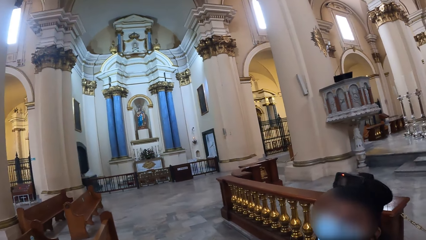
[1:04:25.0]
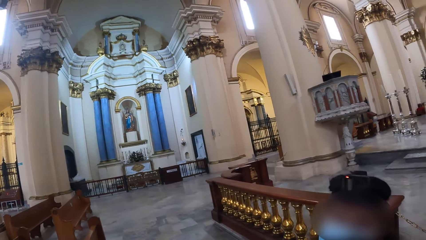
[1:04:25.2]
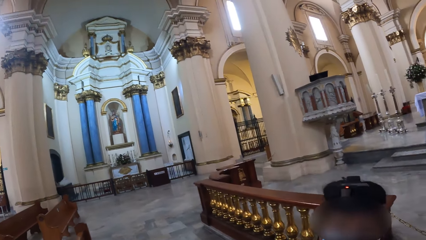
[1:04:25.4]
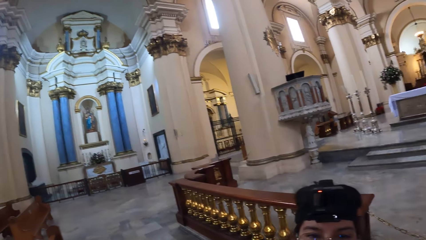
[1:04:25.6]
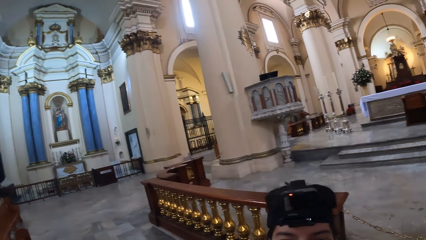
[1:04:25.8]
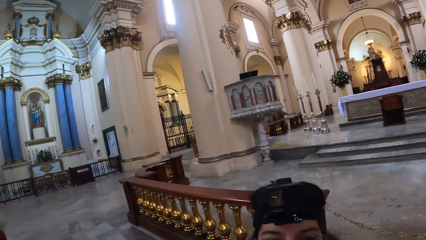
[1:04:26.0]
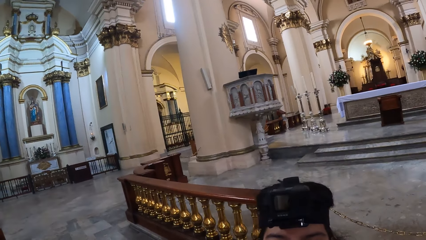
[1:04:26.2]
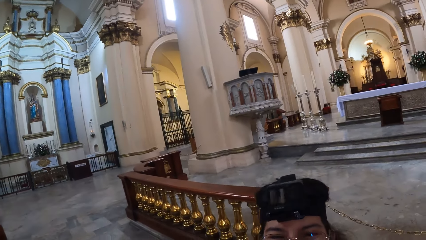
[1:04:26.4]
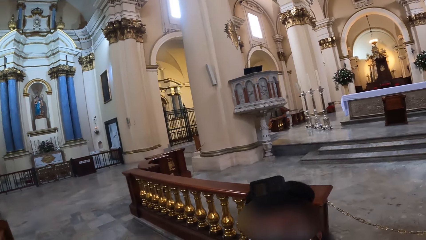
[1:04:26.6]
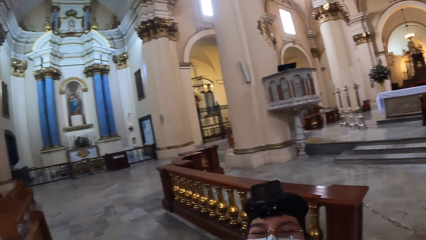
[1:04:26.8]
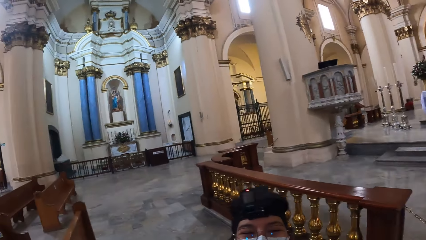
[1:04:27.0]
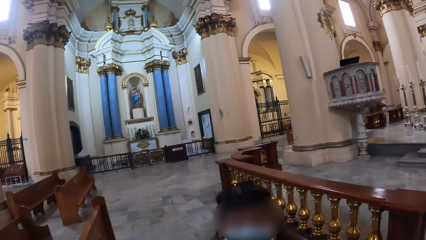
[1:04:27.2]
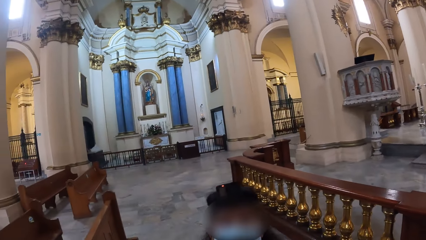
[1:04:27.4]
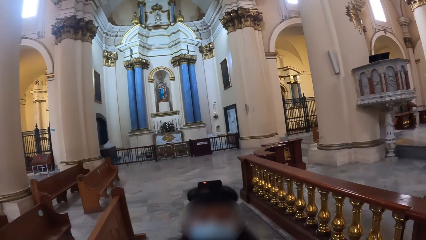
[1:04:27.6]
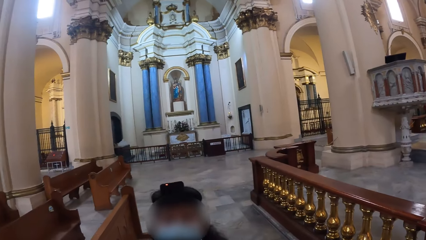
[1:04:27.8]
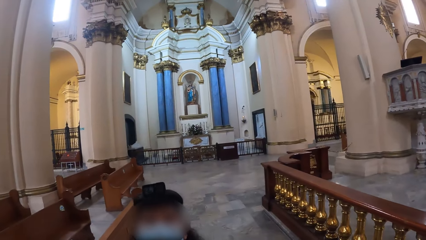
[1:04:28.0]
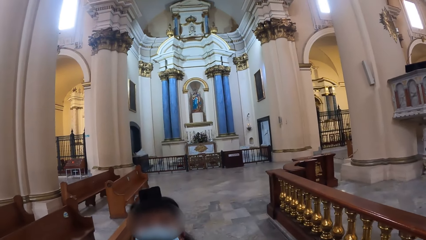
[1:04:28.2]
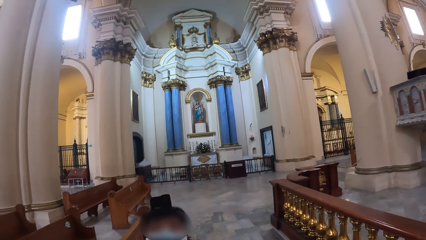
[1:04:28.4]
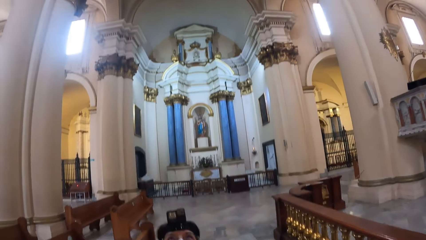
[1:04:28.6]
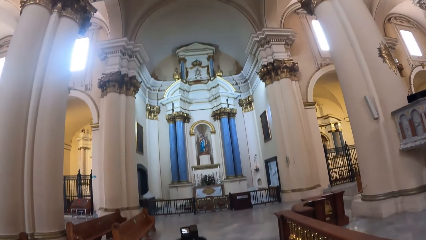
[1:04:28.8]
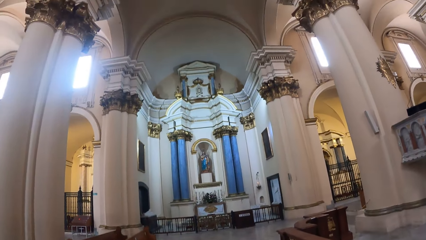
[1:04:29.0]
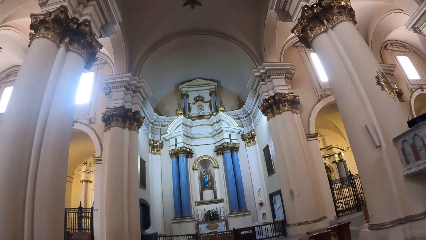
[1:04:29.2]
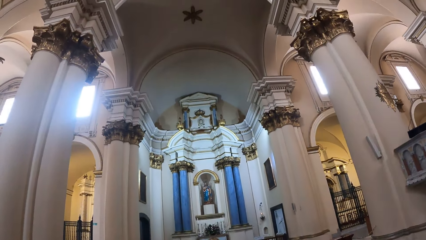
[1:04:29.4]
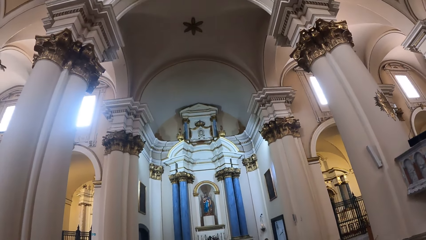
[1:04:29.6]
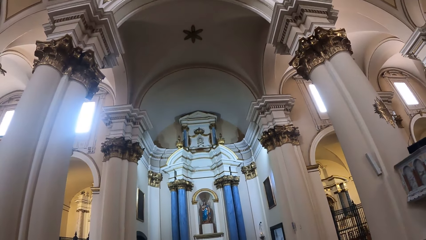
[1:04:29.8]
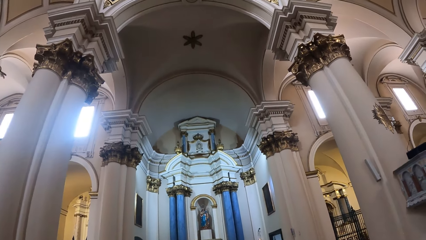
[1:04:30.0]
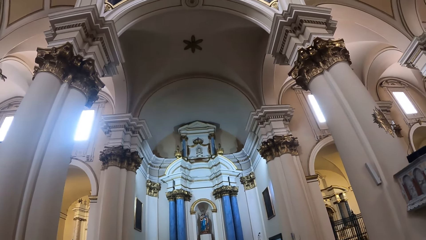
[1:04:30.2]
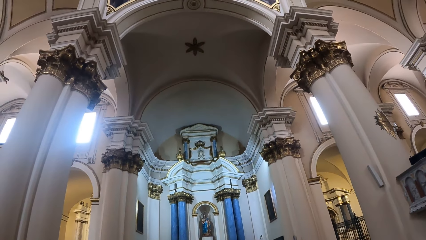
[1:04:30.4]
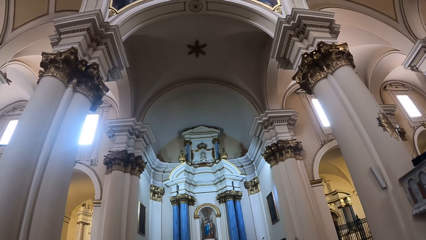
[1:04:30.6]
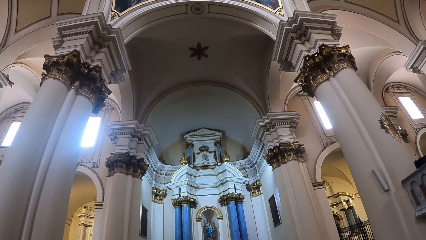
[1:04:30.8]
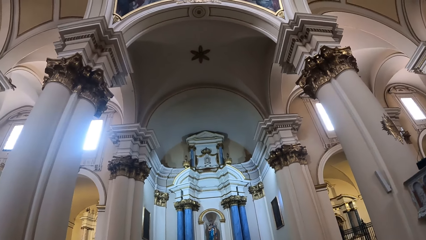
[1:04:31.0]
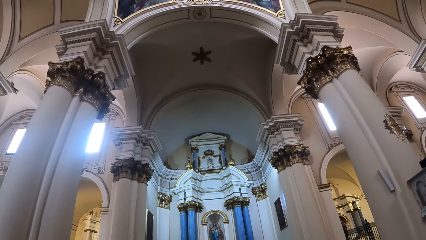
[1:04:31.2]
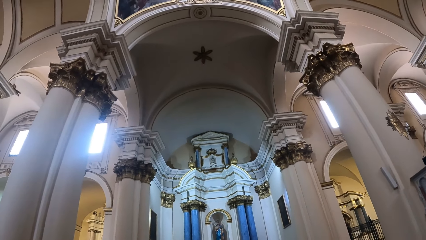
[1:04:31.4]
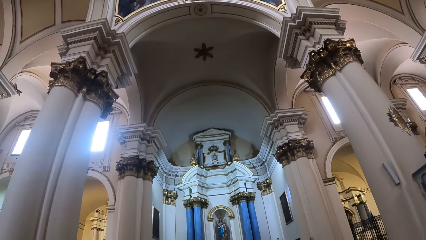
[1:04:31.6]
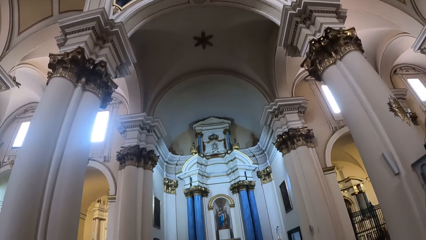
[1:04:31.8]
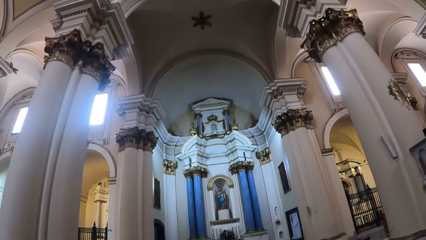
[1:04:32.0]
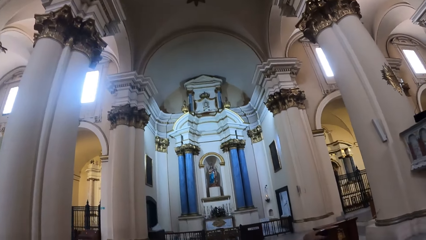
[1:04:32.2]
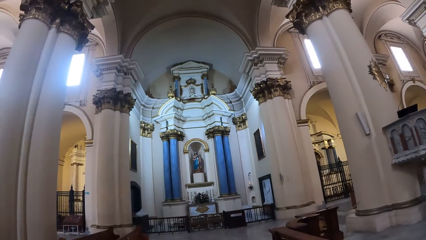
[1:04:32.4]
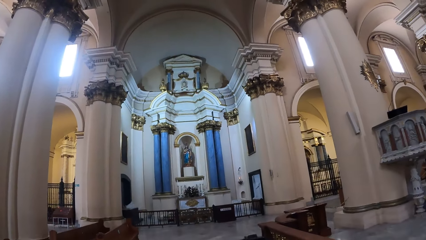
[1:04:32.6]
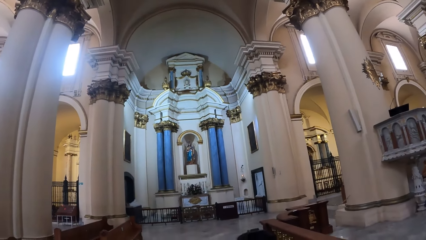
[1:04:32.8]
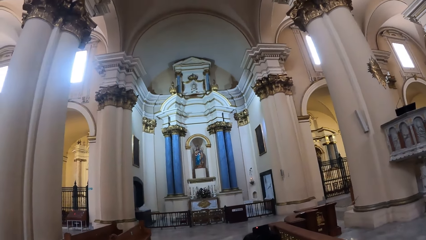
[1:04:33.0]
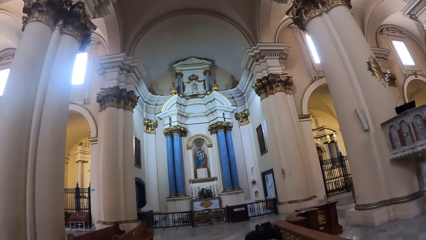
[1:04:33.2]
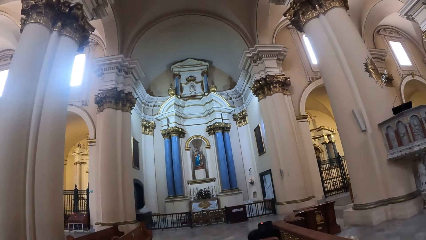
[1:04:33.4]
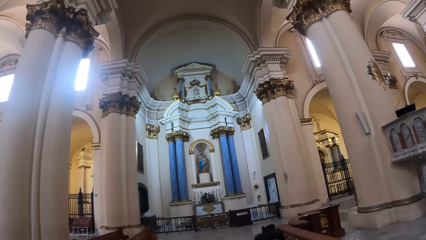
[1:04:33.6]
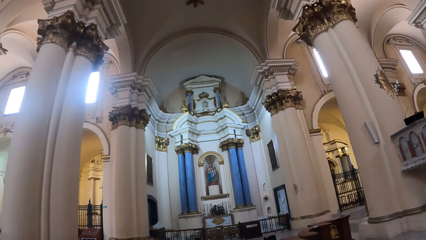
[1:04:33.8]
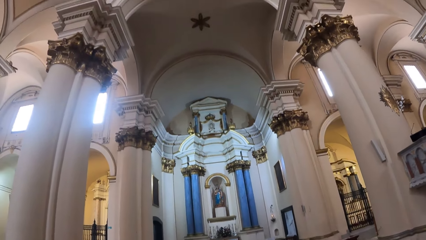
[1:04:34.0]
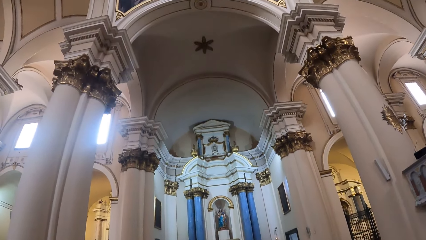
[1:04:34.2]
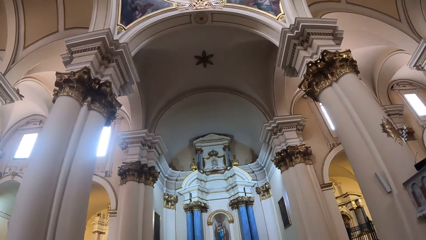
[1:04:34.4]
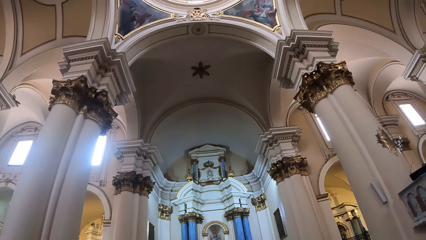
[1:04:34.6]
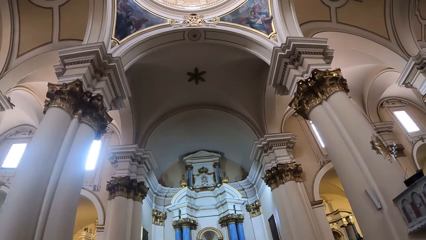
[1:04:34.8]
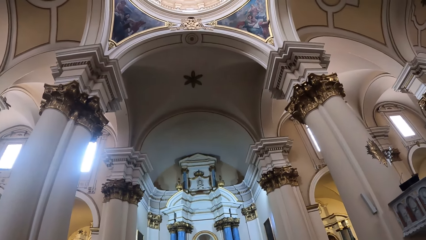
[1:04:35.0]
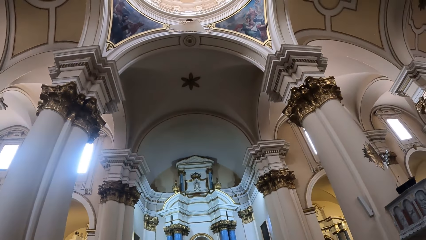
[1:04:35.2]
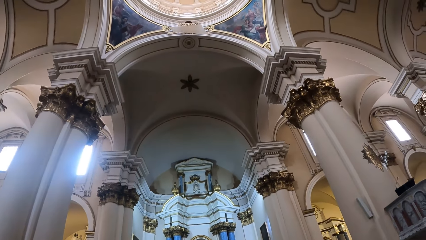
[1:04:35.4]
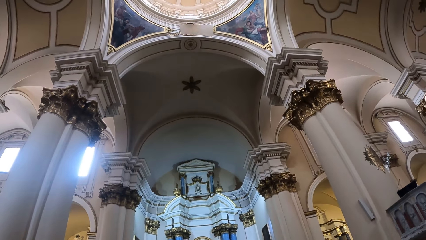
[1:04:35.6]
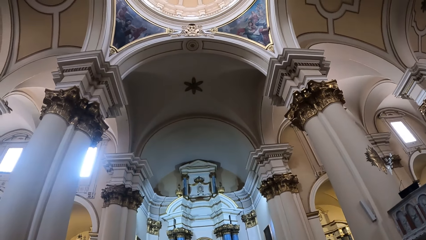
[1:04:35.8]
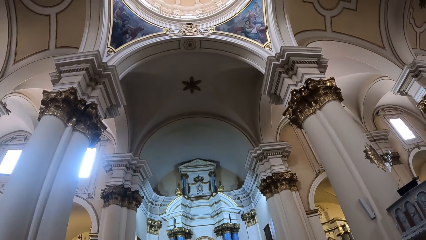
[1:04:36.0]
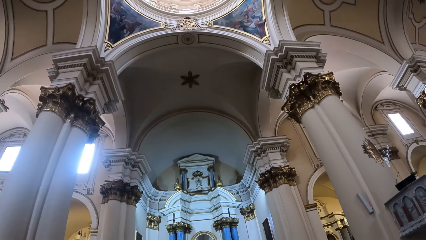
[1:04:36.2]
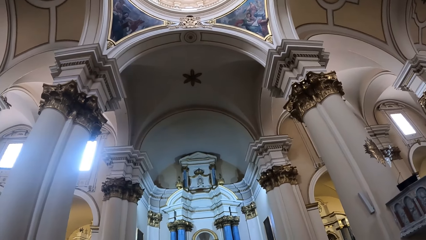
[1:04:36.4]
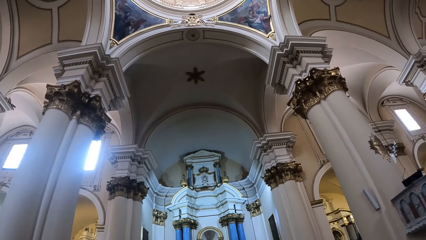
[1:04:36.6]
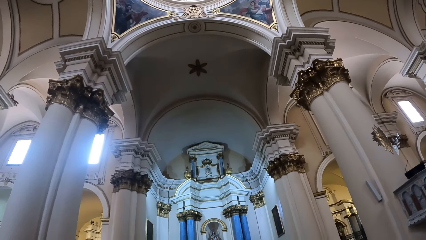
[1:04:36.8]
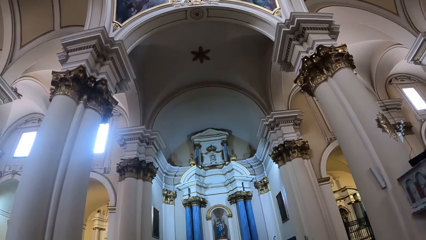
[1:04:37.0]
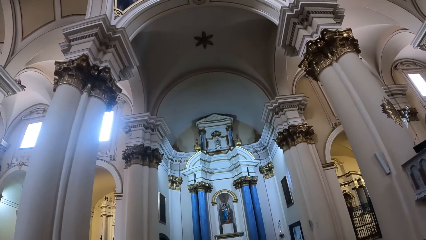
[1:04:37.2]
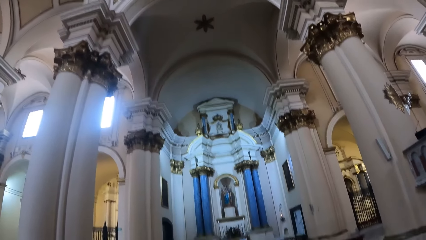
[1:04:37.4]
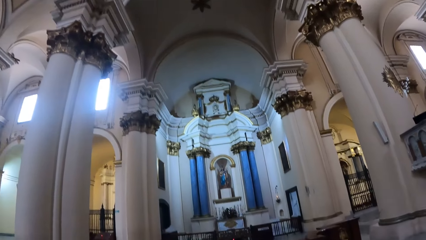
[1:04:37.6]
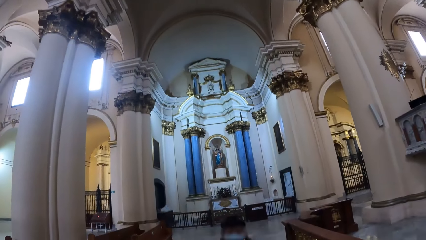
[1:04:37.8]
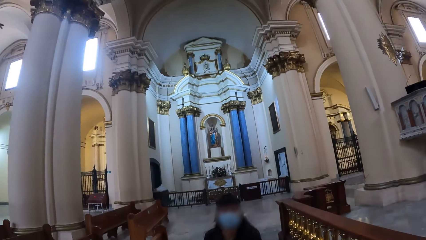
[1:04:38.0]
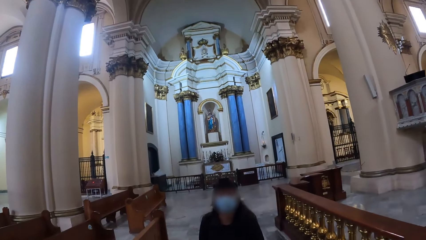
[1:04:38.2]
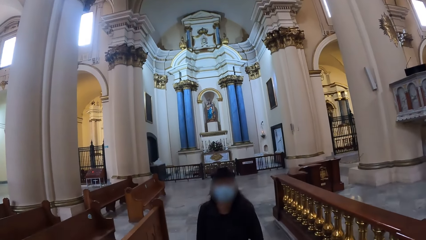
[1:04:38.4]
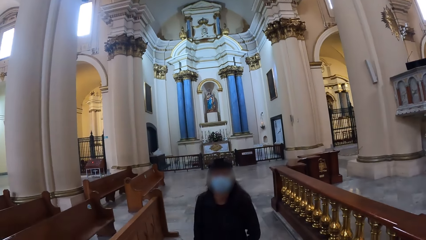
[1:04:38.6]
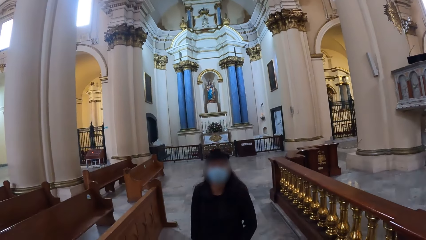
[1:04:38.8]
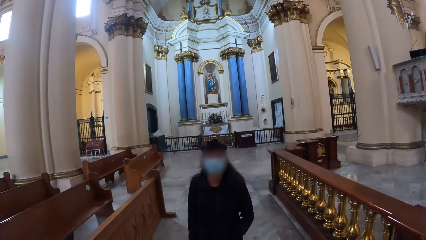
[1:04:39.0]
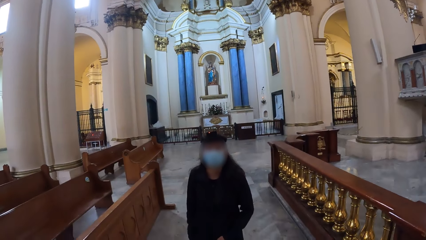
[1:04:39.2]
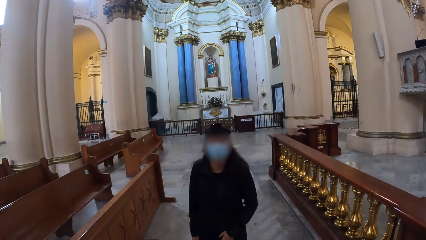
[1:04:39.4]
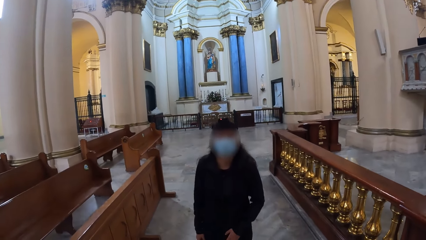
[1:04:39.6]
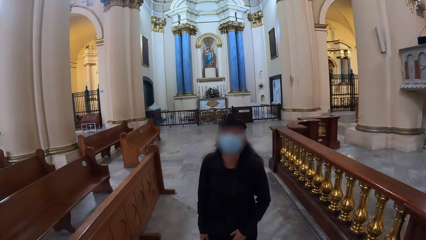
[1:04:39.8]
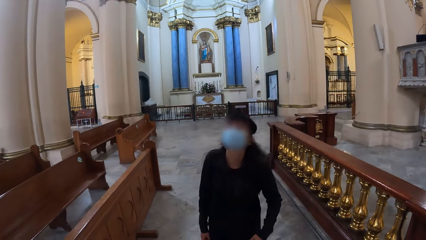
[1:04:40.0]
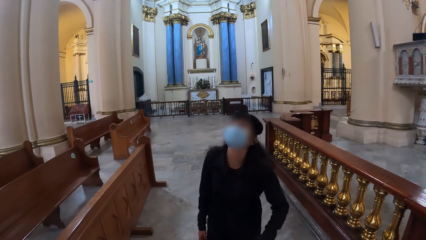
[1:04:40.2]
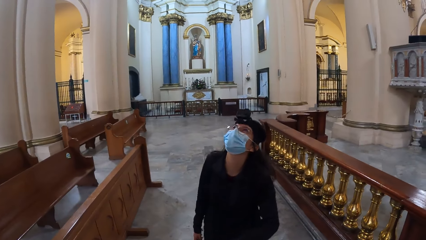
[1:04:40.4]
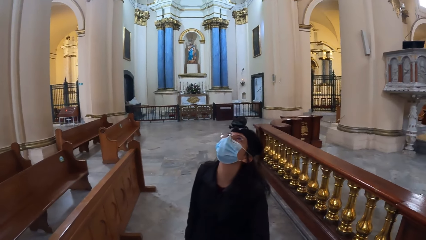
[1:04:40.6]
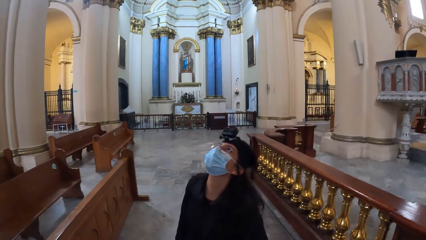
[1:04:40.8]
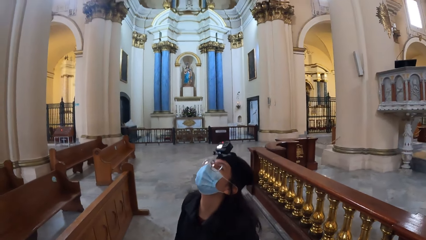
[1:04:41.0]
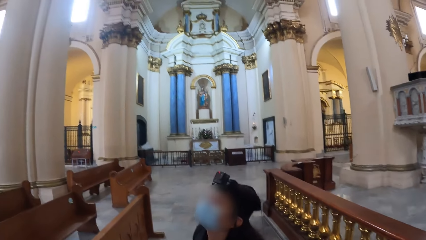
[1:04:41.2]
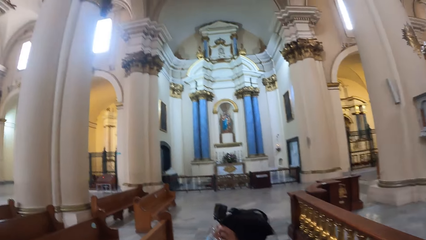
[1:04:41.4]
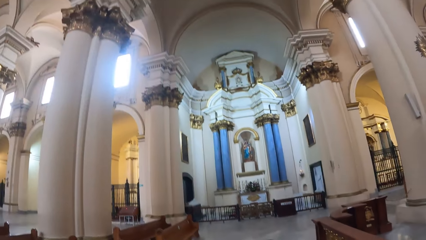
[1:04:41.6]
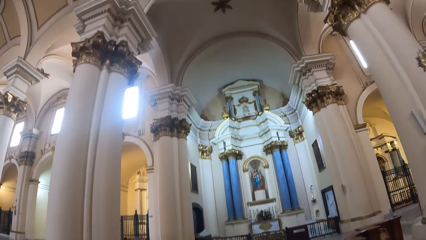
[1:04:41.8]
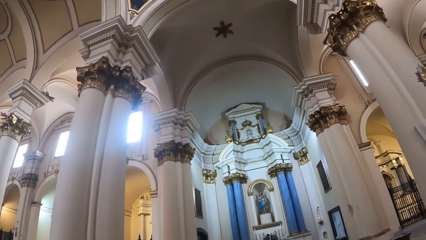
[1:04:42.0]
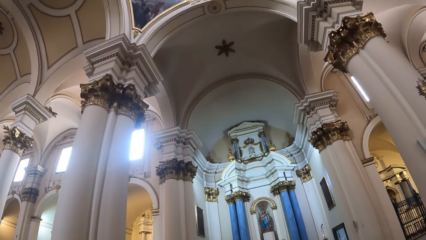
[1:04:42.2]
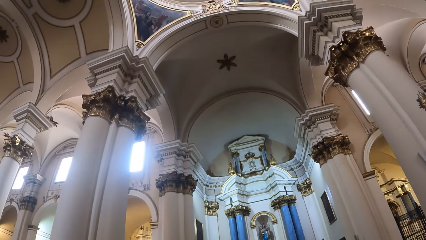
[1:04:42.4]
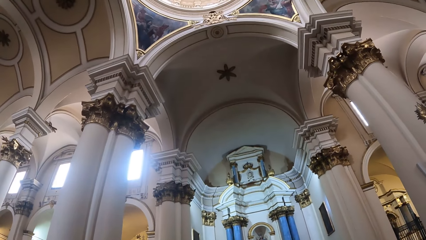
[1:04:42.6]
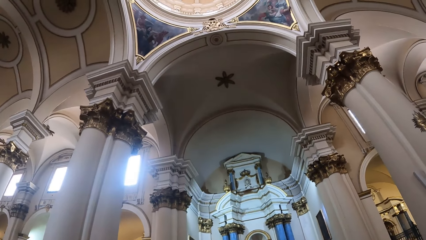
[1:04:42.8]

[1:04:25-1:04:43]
The camera wearer interacts with a person. They look around. They look around. They look at the person.
